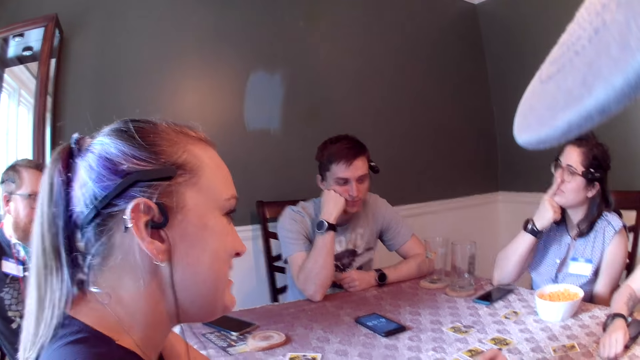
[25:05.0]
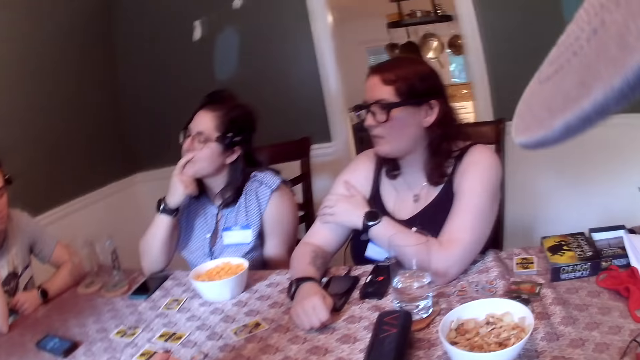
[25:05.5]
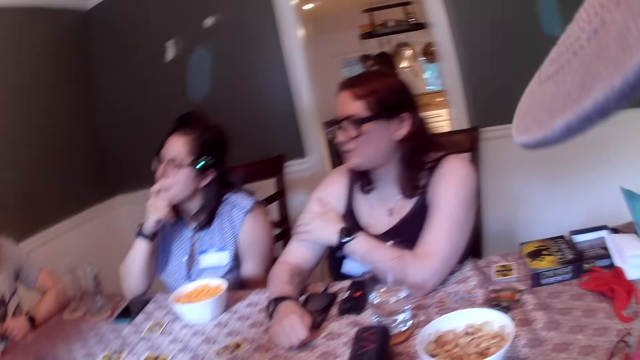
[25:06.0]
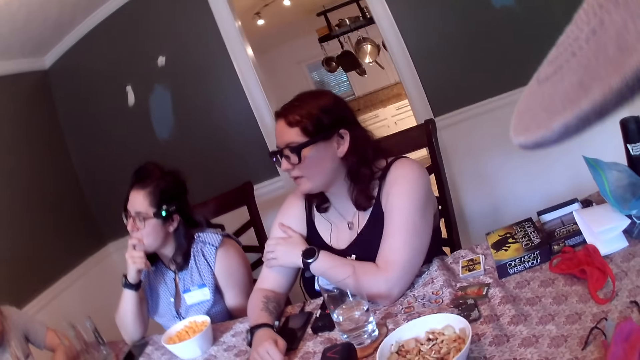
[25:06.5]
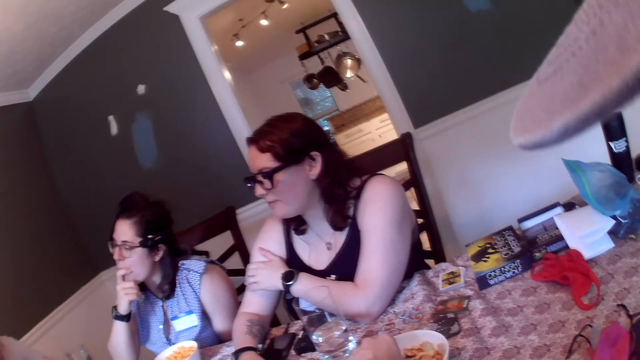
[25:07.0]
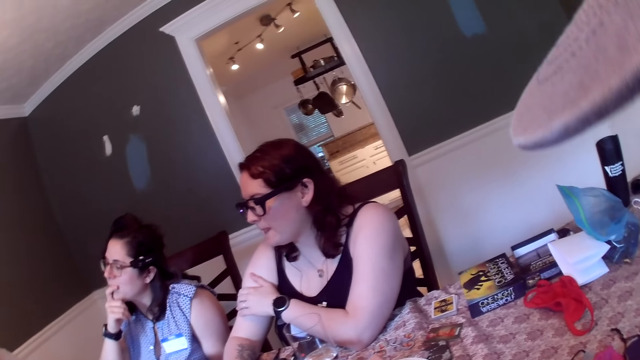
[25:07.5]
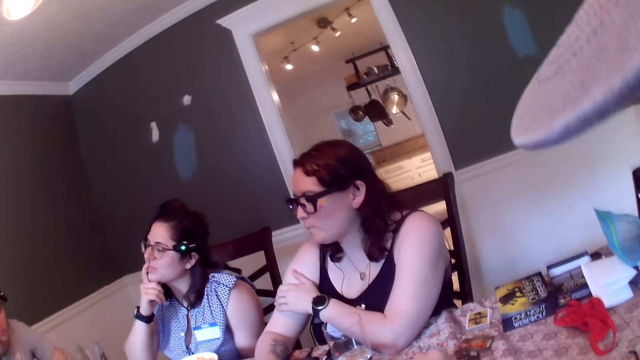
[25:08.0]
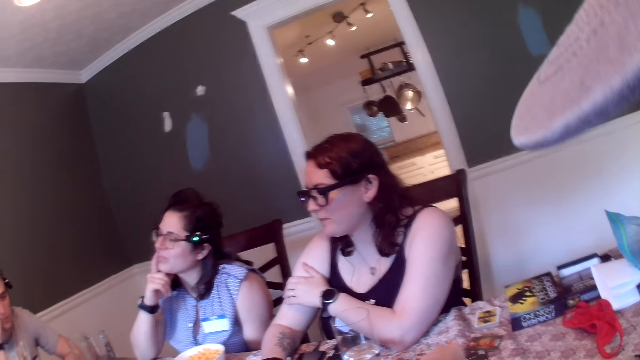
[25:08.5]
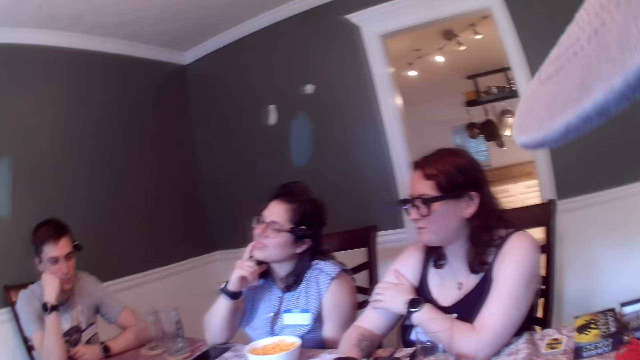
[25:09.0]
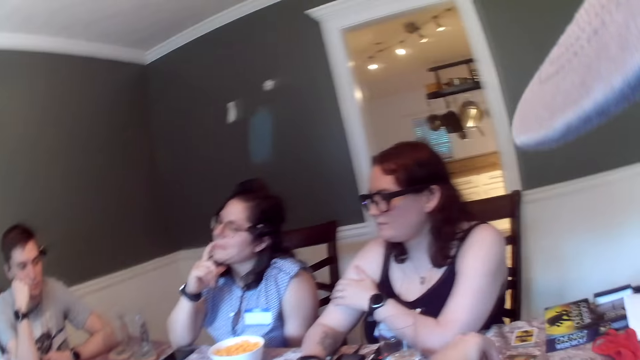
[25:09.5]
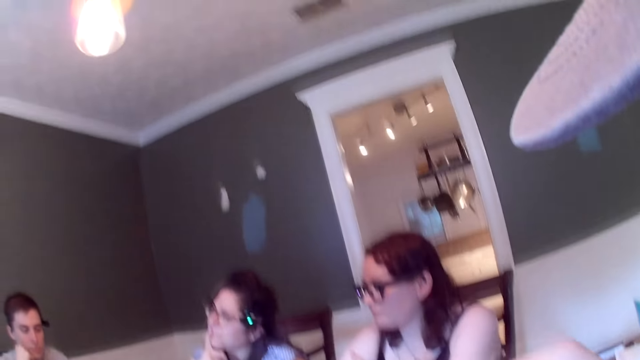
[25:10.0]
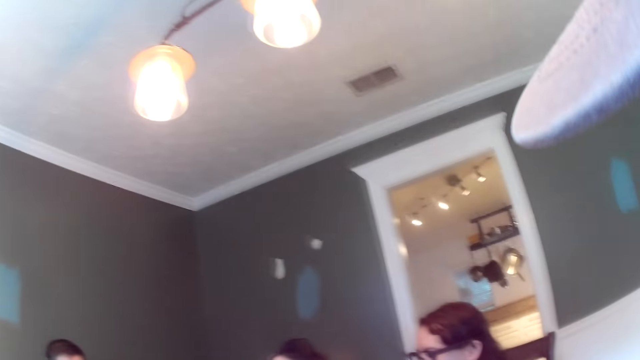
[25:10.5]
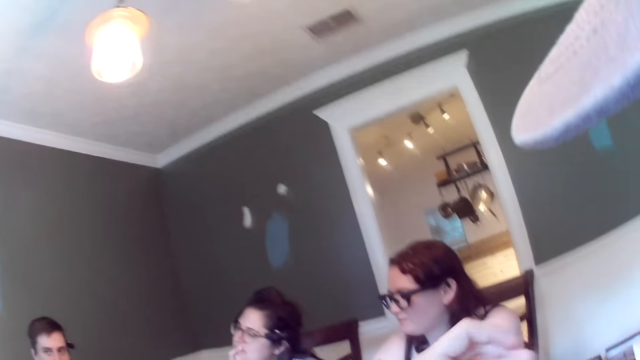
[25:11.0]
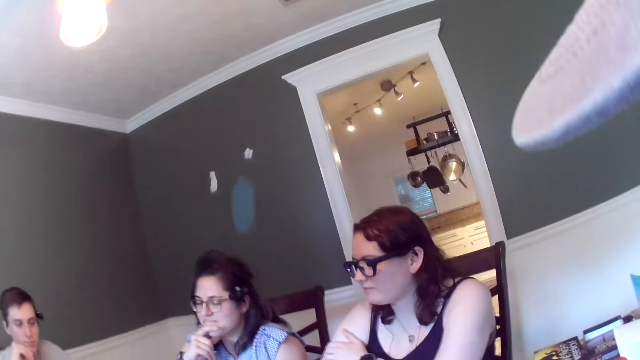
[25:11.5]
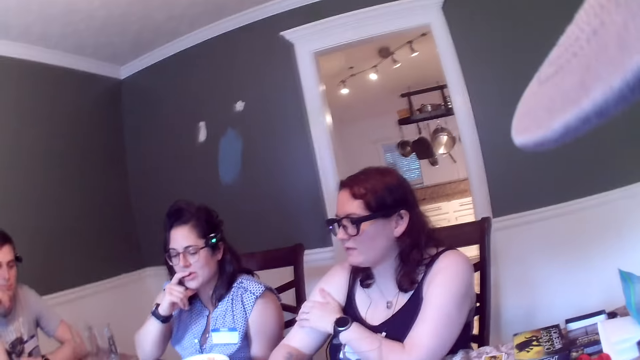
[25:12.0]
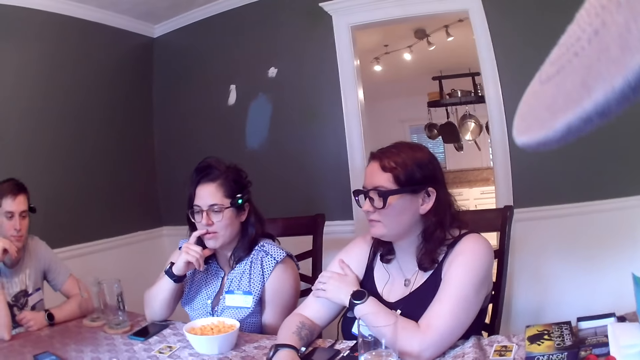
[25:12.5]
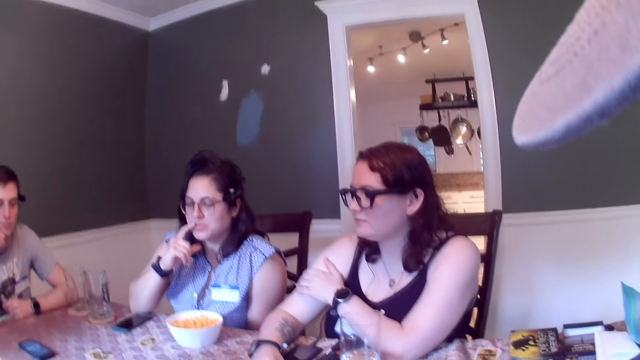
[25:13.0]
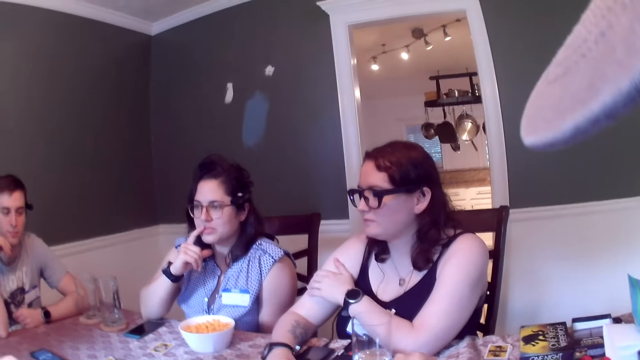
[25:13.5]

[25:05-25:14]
The camera wearer picks chips in the plate with his left hand.

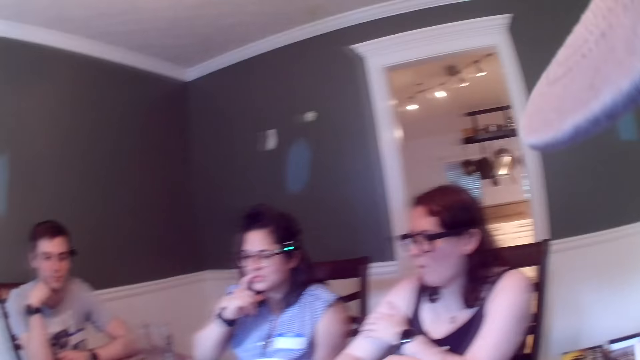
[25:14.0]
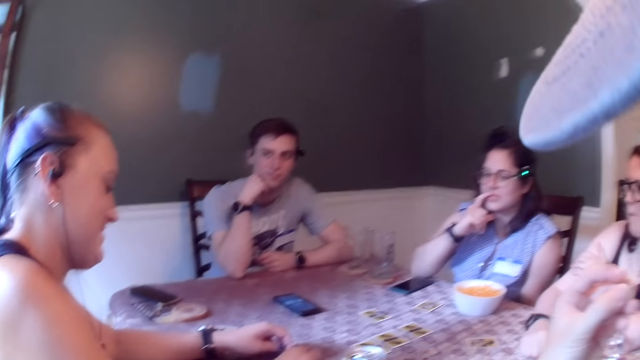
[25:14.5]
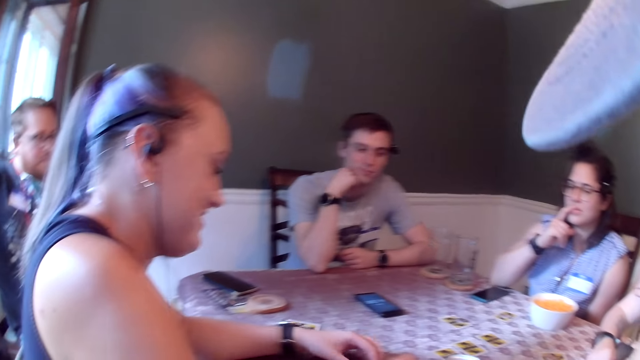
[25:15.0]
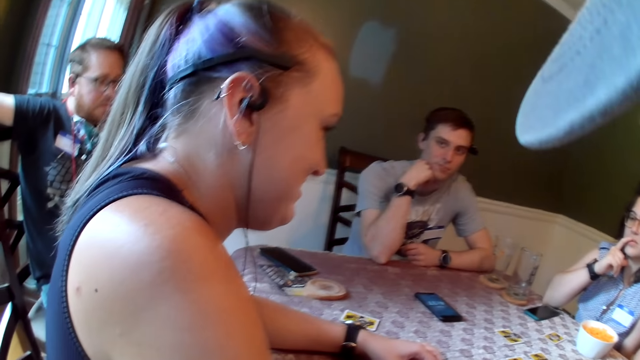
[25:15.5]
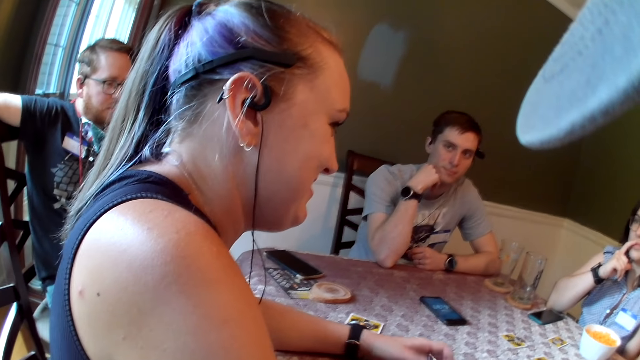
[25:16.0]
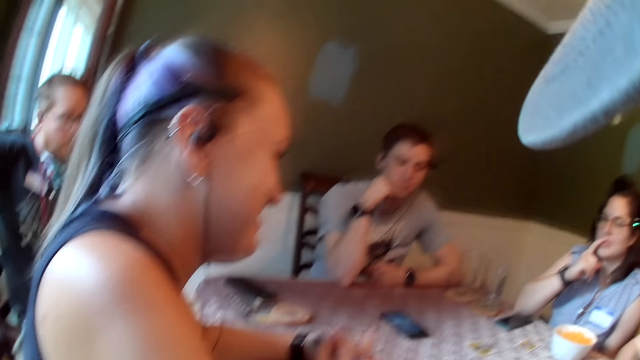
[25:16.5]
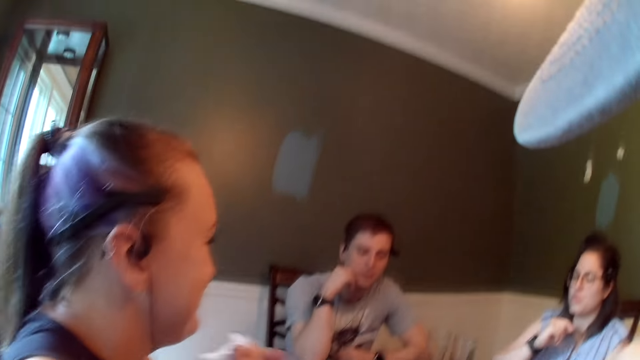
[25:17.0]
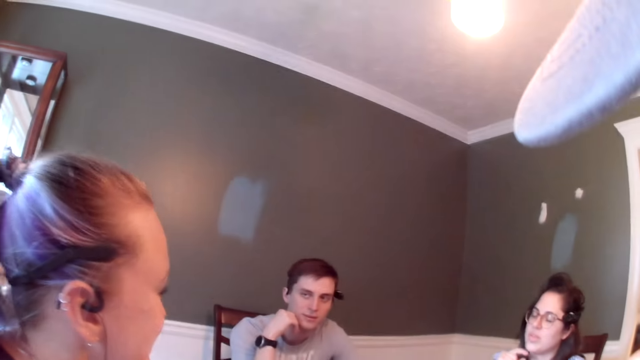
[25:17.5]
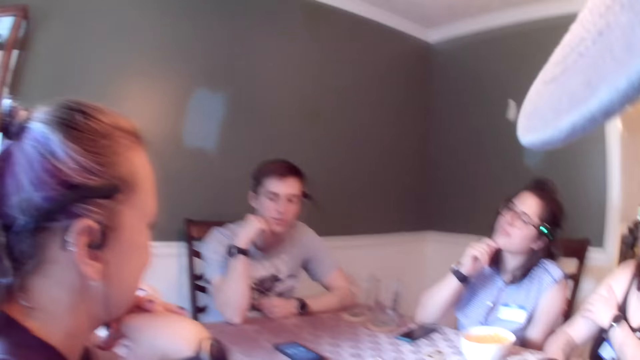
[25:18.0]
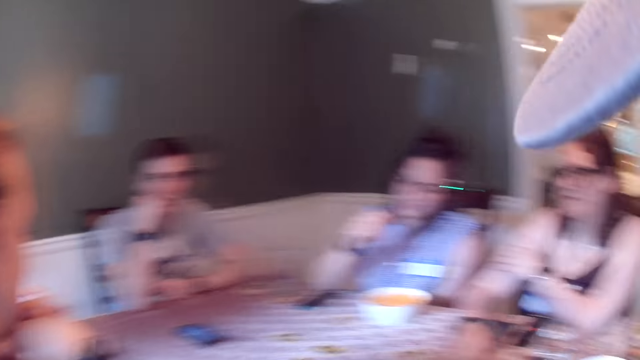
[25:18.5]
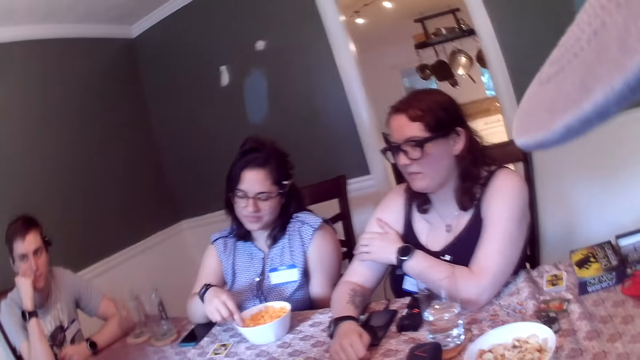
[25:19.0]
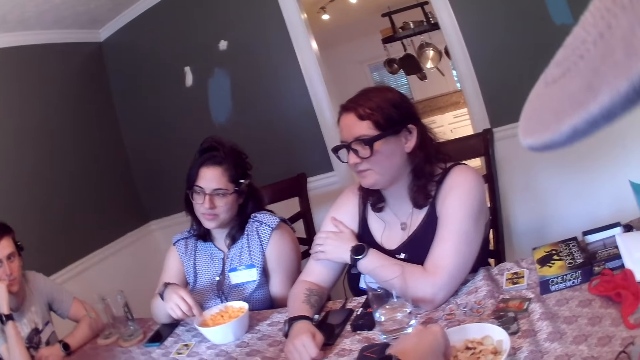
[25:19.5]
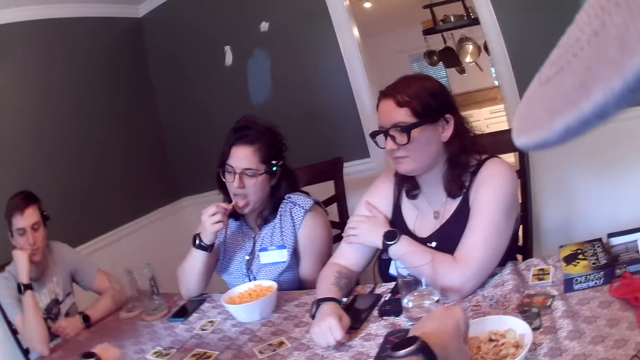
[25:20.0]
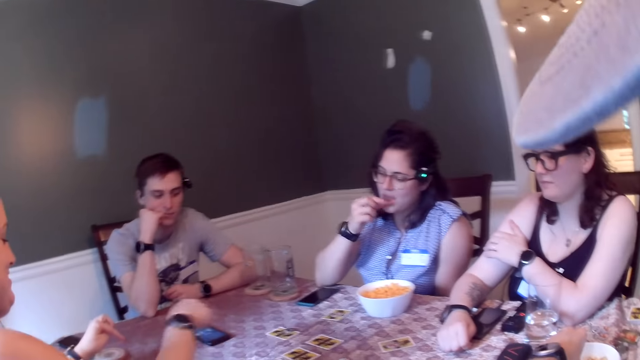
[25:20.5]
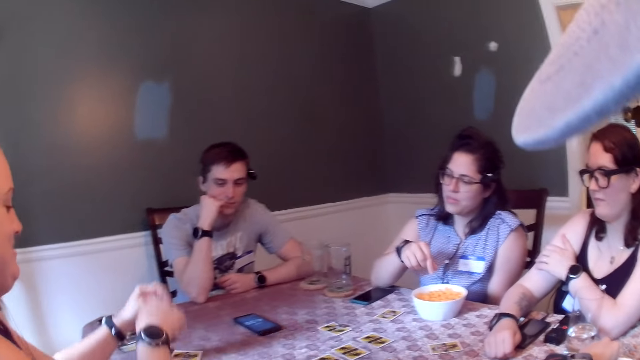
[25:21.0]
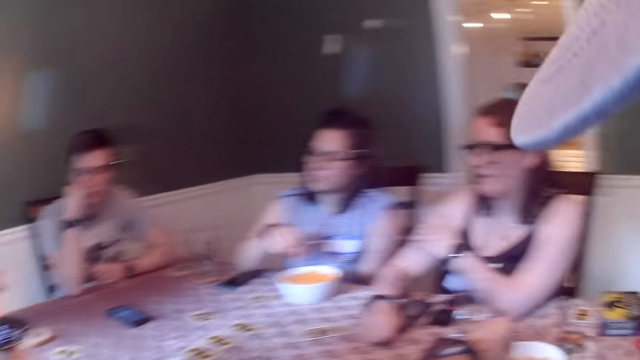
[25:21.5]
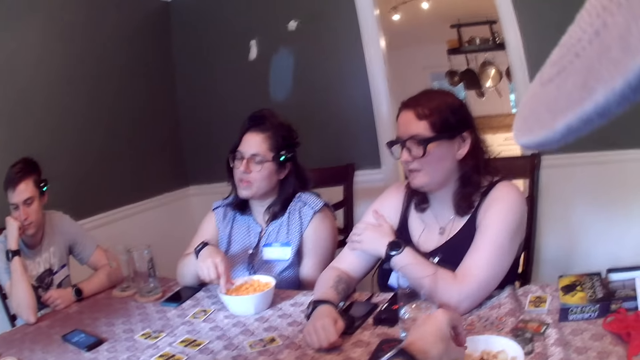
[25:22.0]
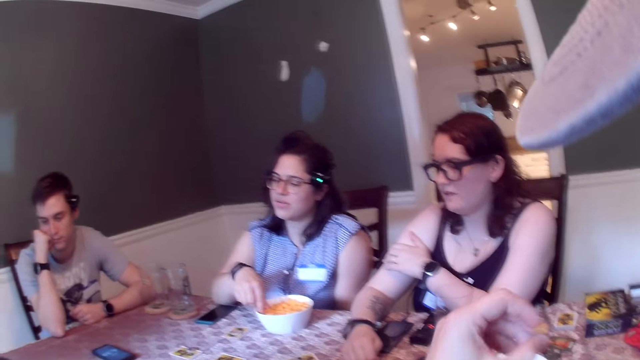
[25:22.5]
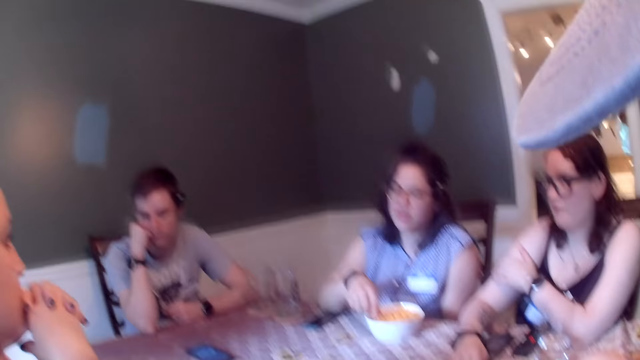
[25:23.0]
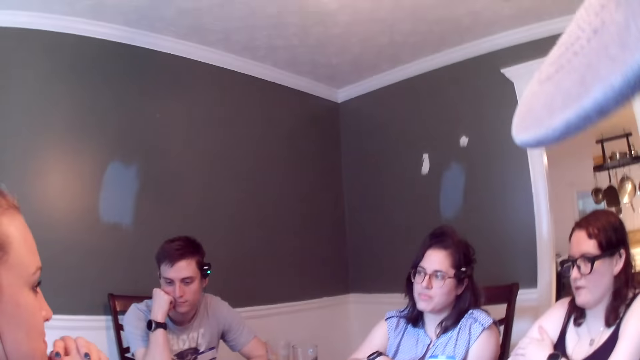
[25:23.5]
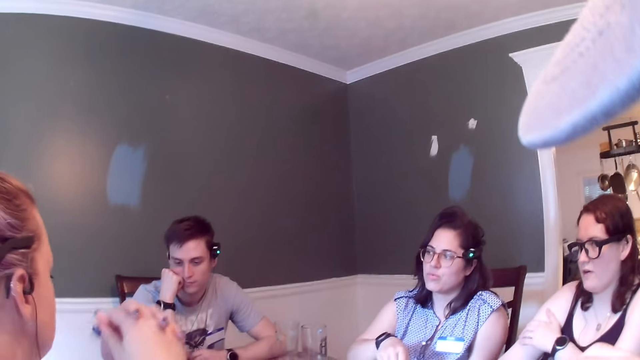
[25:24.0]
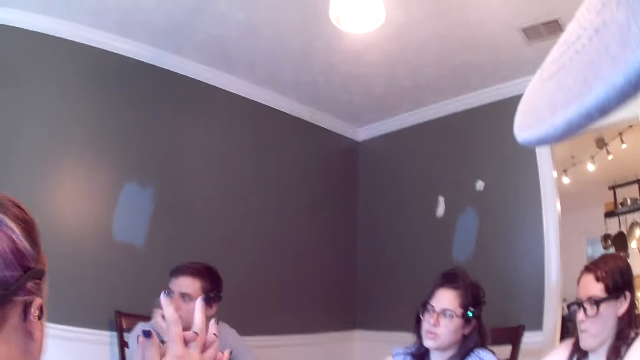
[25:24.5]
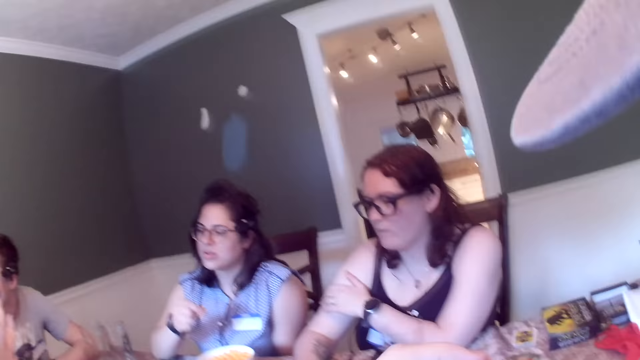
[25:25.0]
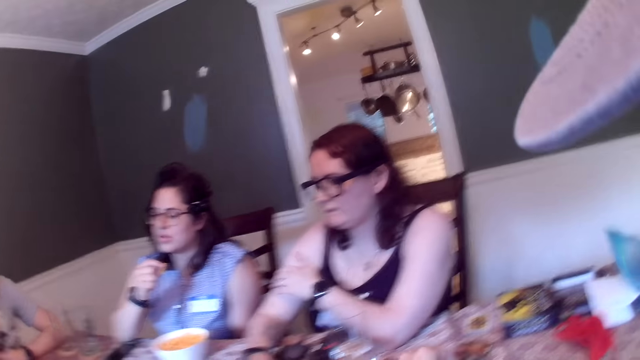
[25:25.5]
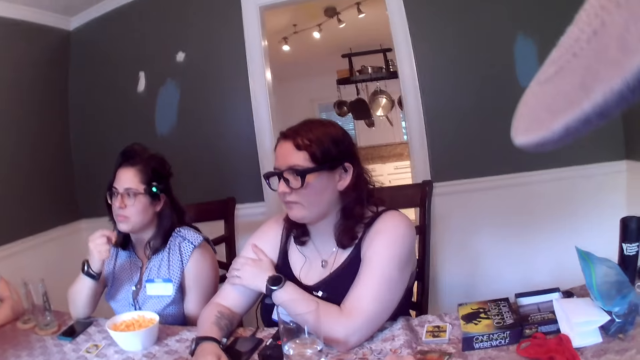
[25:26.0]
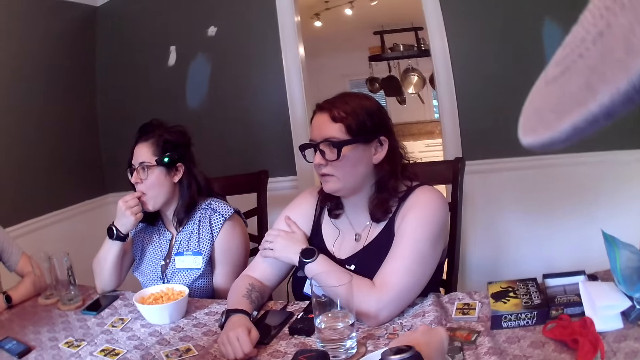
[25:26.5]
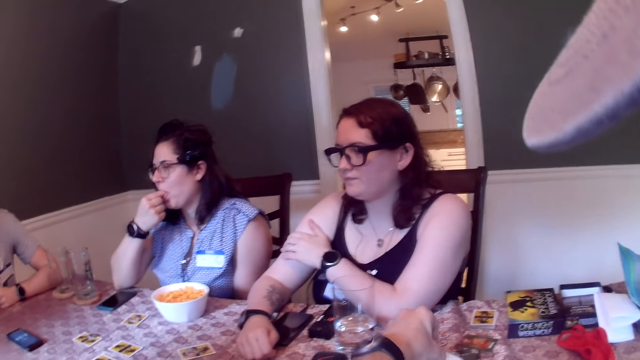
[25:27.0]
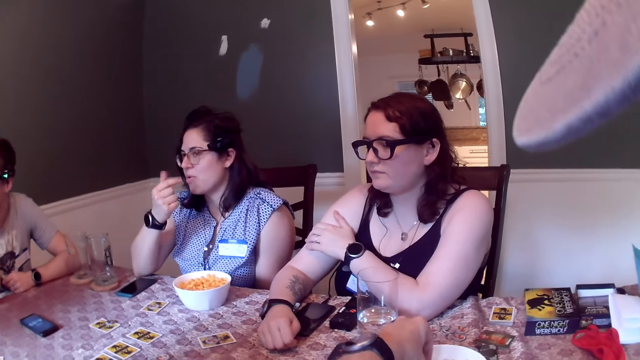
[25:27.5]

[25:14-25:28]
A lady moves the cards. A woman picks chips in the plate on the table with her right hand. Another lady eats snacks. The camera wearer picks chips in the plate with his left hand. He eats the chips in his left hand. The woman eats the chips in her right hand.
